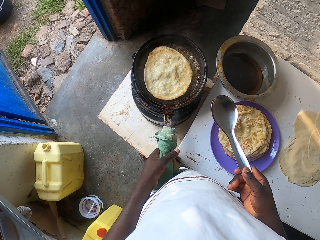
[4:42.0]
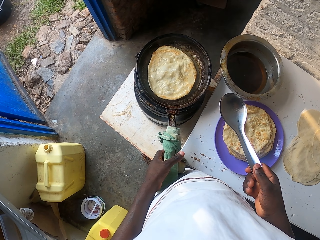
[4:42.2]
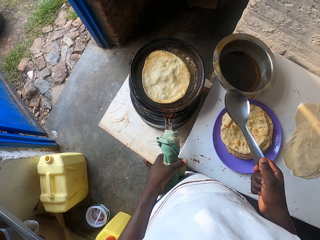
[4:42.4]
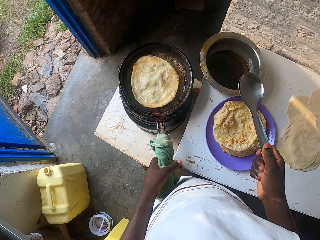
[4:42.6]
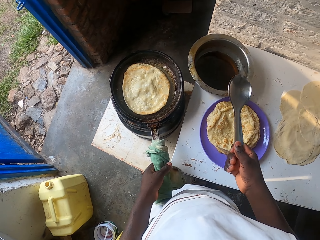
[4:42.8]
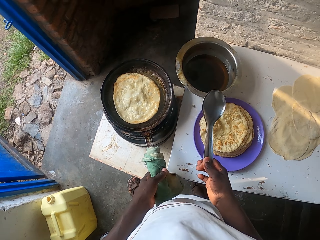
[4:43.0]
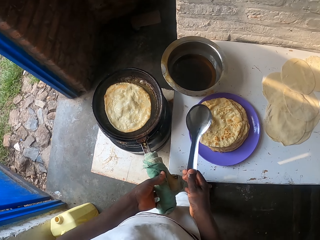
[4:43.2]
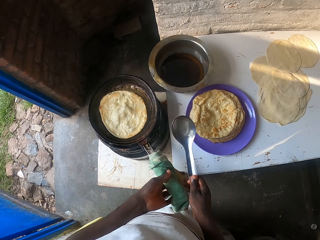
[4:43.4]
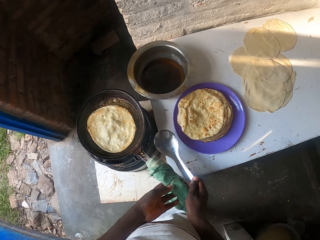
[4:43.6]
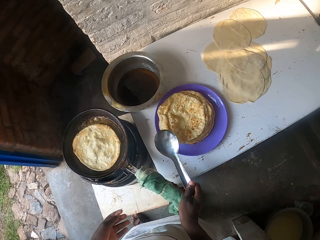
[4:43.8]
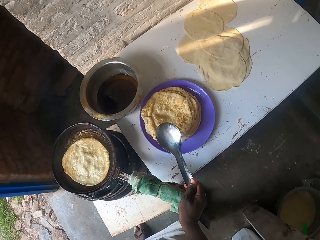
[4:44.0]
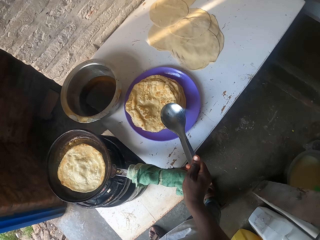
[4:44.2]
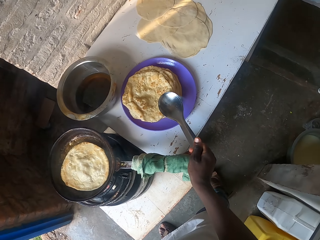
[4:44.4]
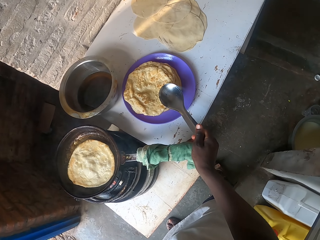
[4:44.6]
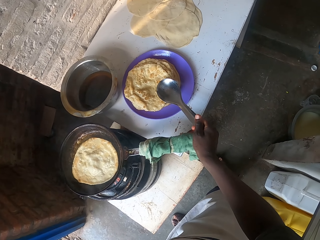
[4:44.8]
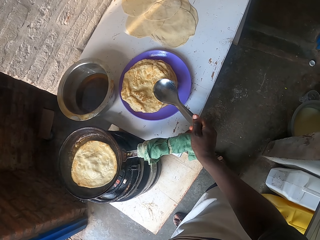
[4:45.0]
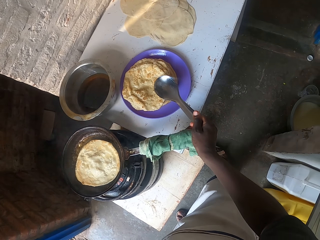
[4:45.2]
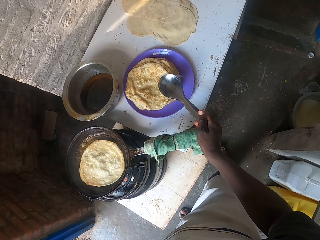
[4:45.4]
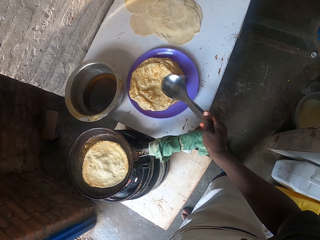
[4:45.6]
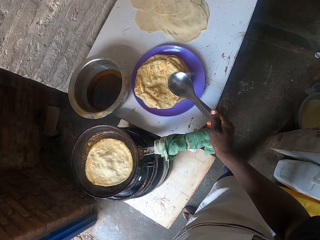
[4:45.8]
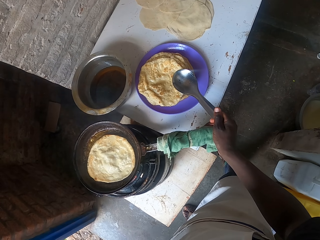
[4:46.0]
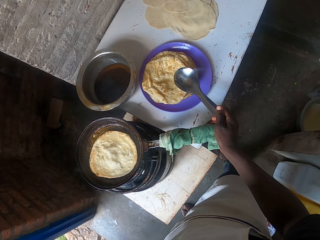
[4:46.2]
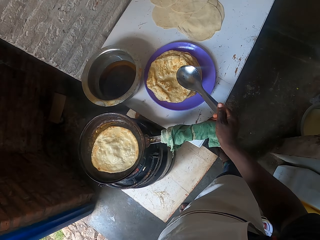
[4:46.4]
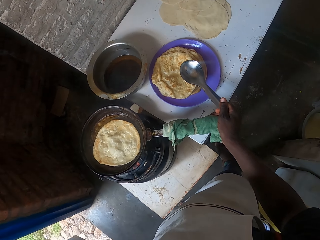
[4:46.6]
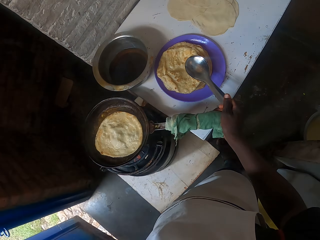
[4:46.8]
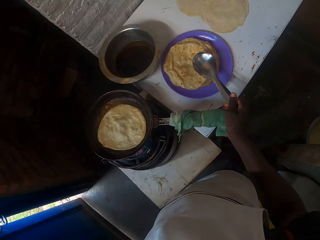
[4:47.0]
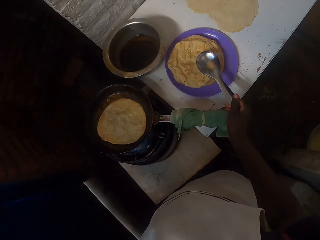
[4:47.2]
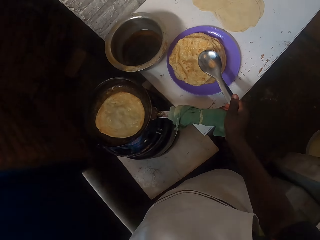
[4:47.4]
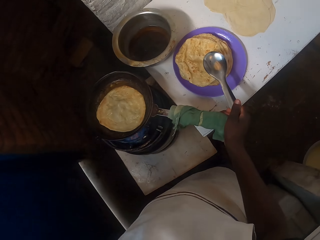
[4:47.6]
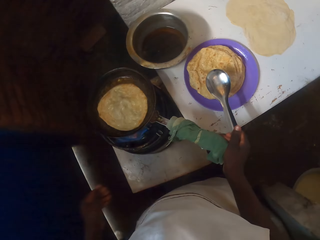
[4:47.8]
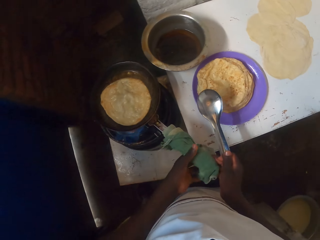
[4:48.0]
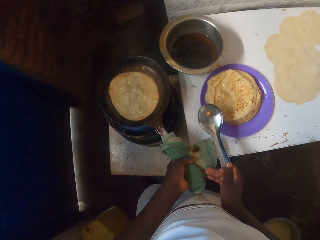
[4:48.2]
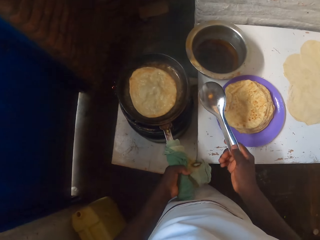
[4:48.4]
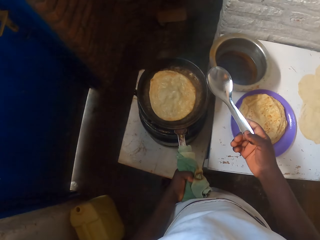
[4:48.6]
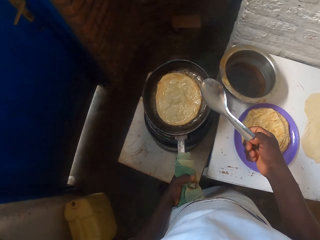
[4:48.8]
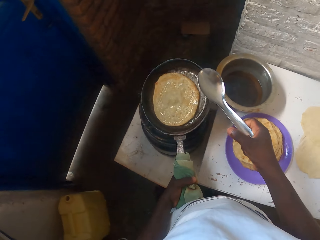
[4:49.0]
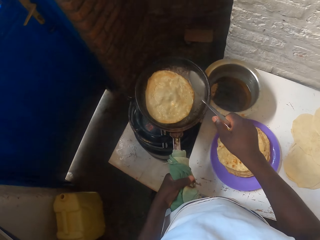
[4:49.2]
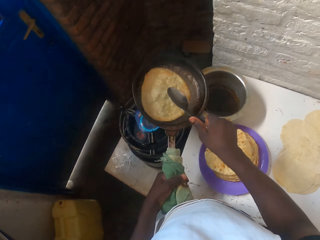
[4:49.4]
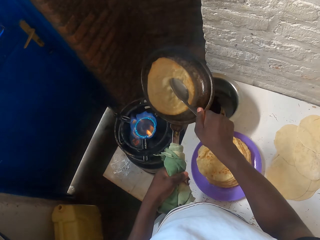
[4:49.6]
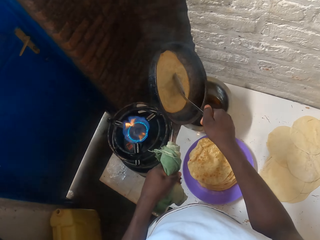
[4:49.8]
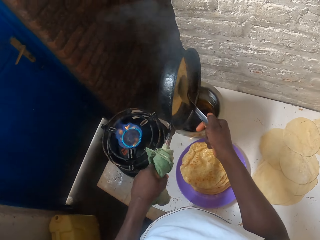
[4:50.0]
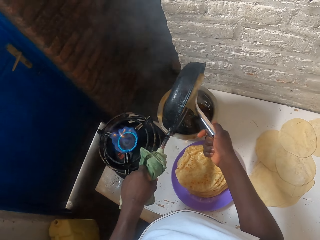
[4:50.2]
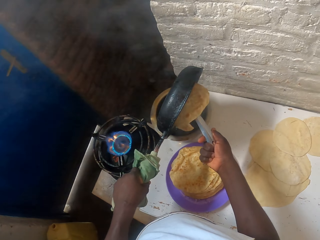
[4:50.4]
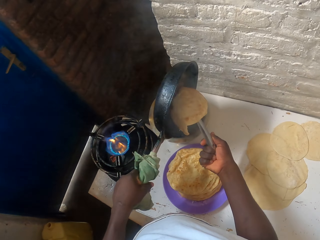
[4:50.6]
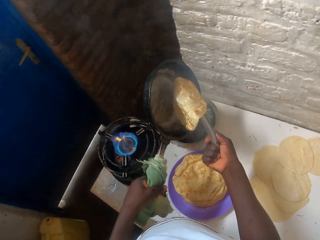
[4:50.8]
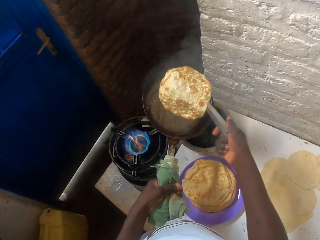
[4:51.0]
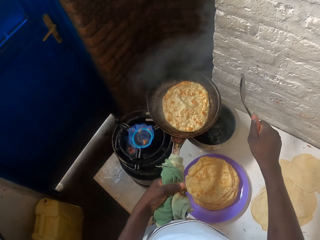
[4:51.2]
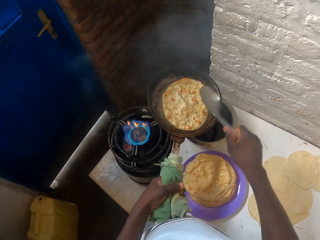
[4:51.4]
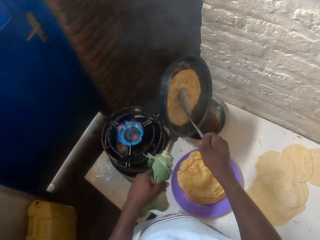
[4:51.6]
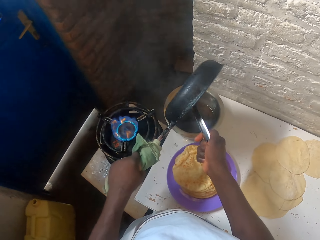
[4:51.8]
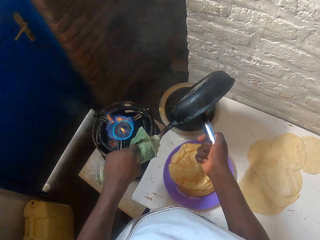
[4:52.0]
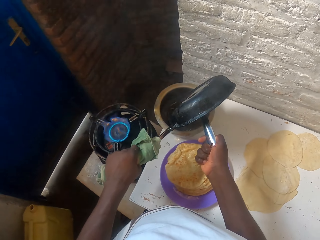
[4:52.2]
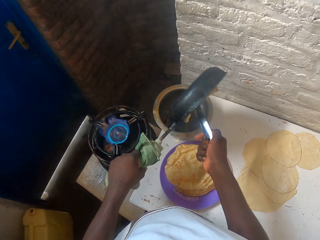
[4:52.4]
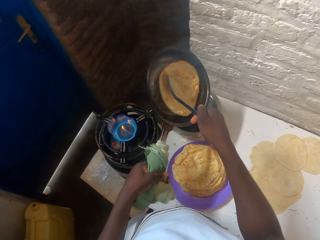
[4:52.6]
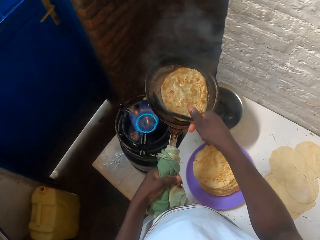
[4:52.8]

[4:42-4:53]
The camera wearer shakes the pan. They raise the hand. They close the door with the left hand. They close the door. They drain extra oil on the frying pan into a cooking pot. They turn the rolled unleavened bread.

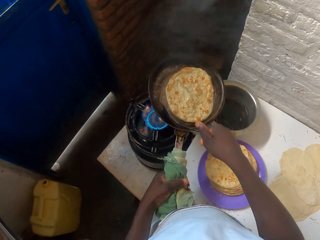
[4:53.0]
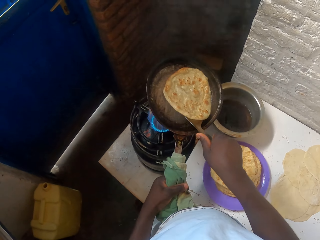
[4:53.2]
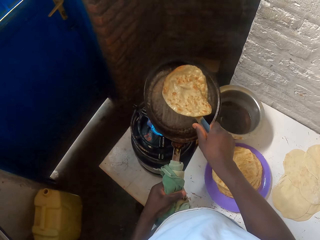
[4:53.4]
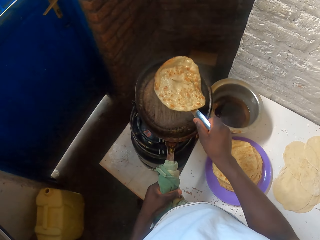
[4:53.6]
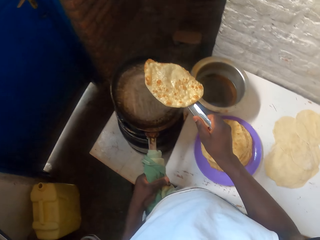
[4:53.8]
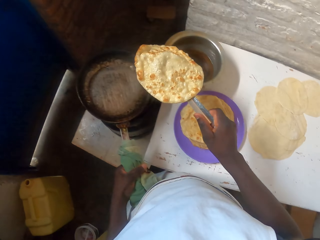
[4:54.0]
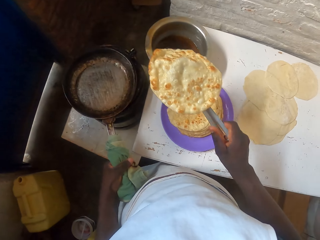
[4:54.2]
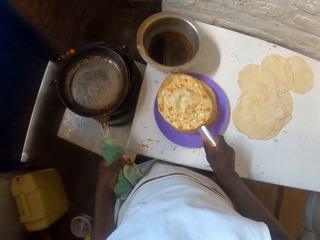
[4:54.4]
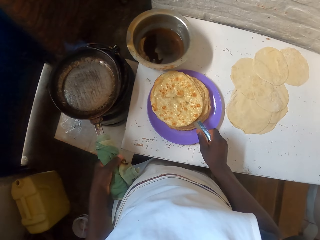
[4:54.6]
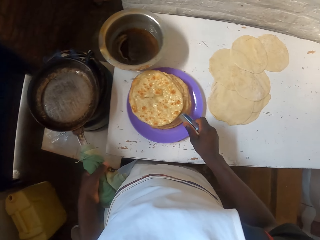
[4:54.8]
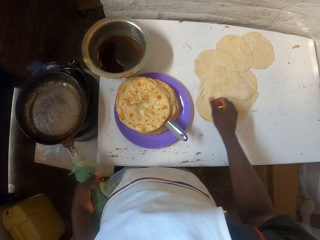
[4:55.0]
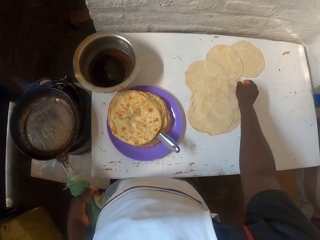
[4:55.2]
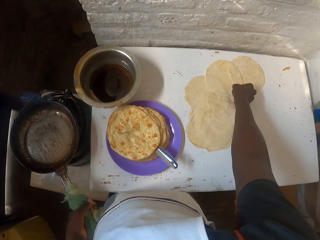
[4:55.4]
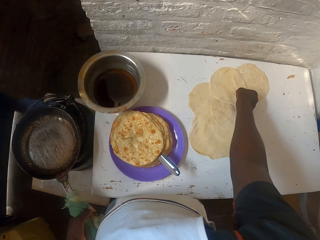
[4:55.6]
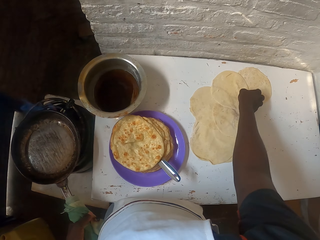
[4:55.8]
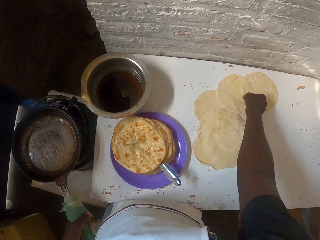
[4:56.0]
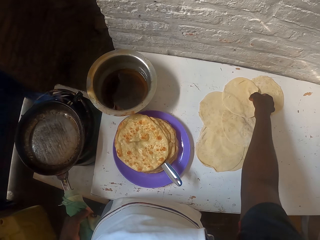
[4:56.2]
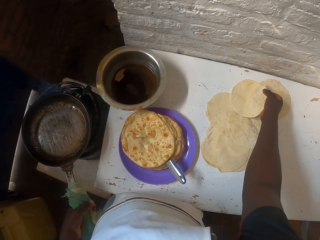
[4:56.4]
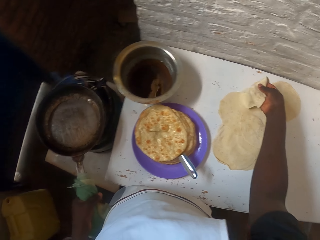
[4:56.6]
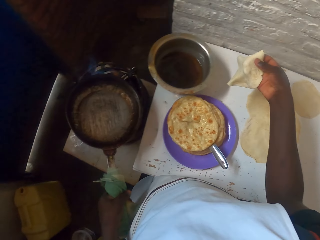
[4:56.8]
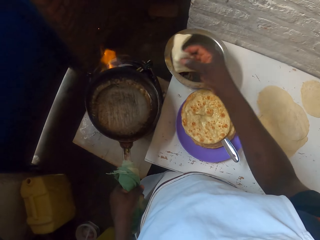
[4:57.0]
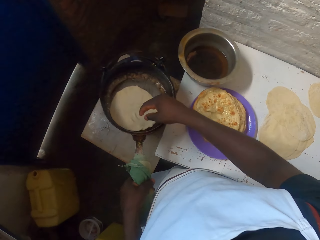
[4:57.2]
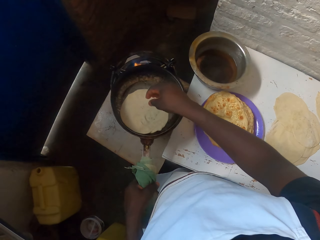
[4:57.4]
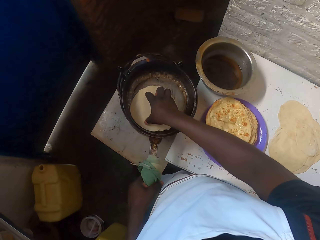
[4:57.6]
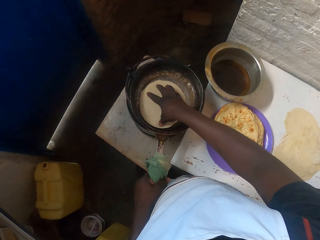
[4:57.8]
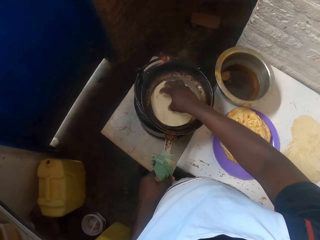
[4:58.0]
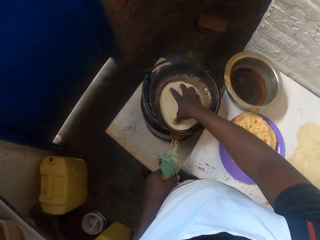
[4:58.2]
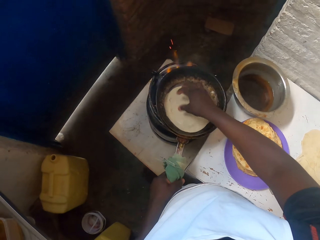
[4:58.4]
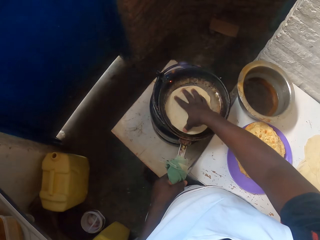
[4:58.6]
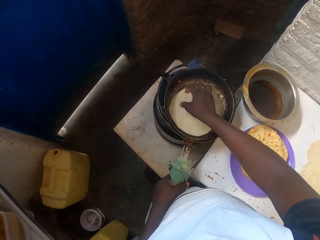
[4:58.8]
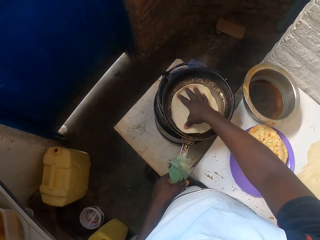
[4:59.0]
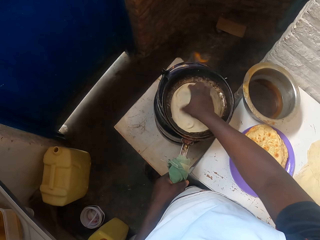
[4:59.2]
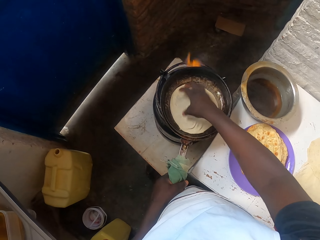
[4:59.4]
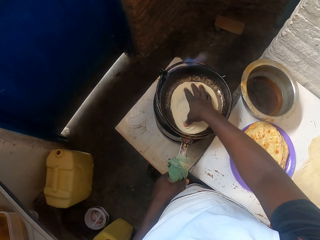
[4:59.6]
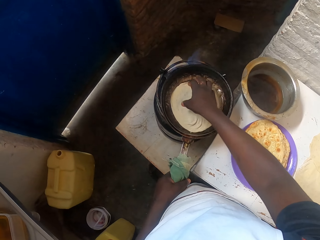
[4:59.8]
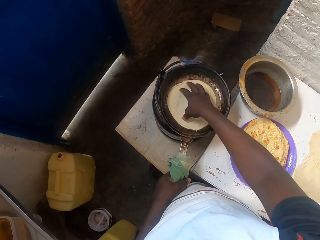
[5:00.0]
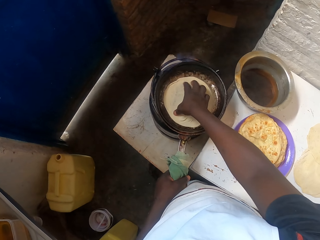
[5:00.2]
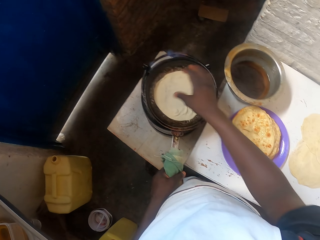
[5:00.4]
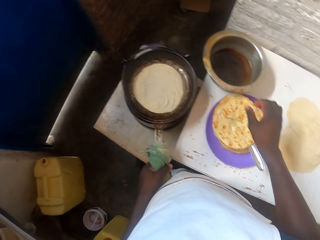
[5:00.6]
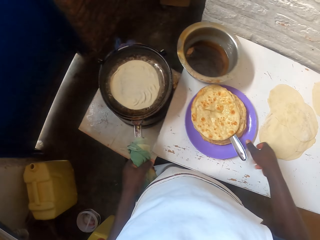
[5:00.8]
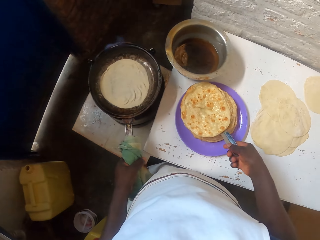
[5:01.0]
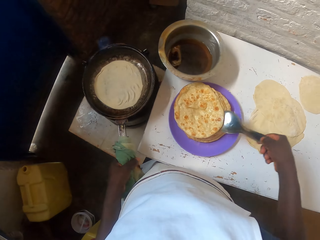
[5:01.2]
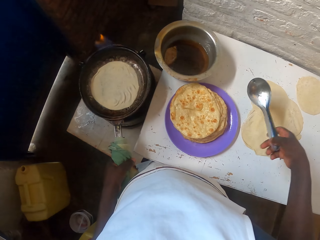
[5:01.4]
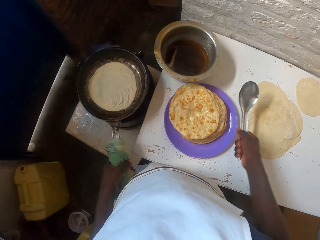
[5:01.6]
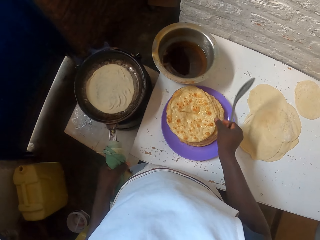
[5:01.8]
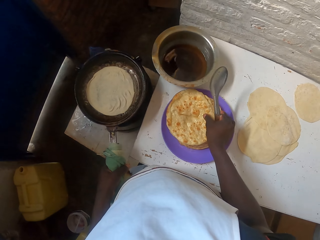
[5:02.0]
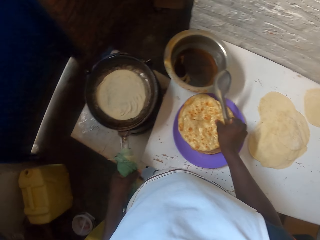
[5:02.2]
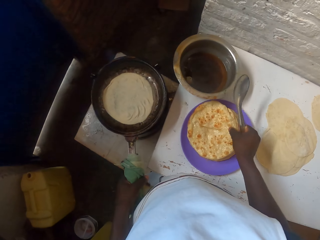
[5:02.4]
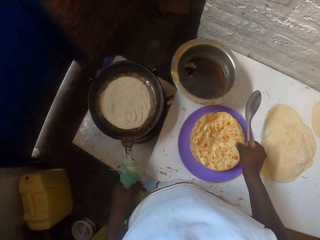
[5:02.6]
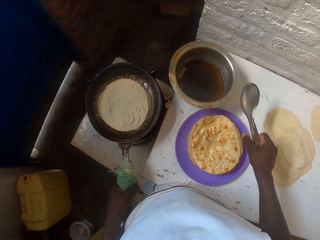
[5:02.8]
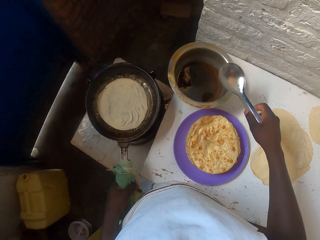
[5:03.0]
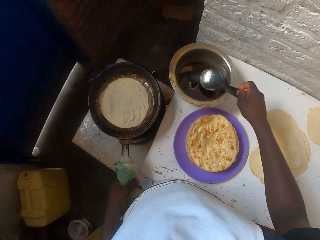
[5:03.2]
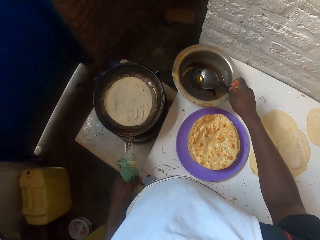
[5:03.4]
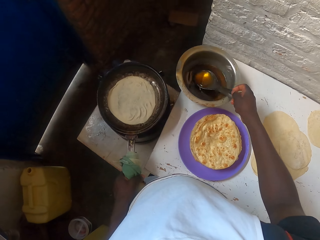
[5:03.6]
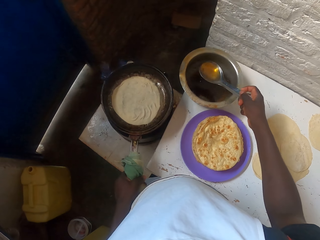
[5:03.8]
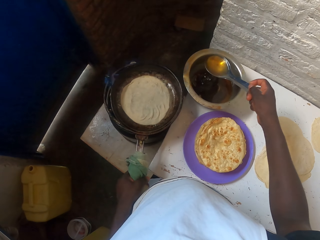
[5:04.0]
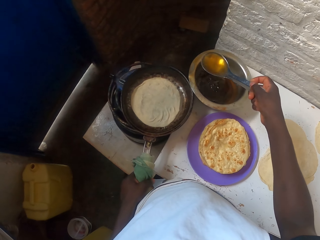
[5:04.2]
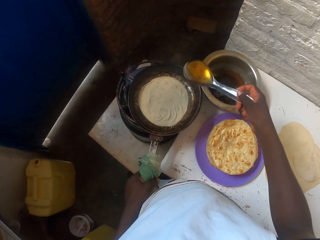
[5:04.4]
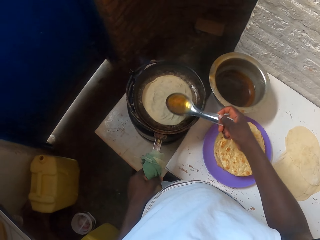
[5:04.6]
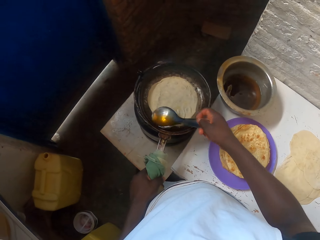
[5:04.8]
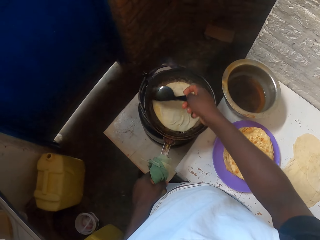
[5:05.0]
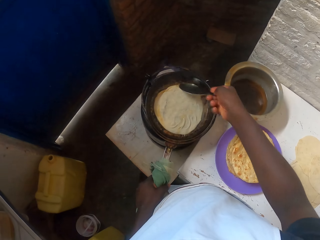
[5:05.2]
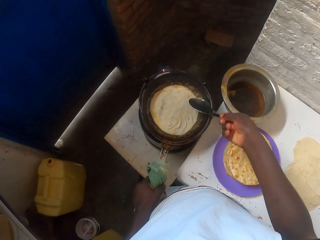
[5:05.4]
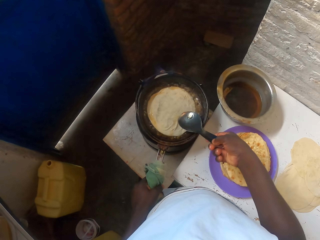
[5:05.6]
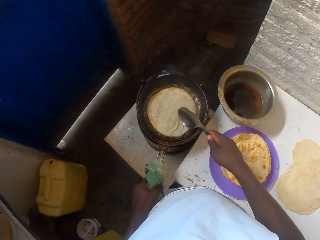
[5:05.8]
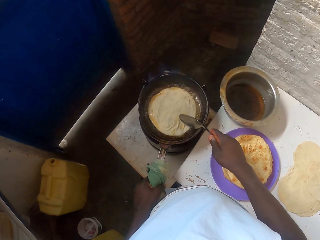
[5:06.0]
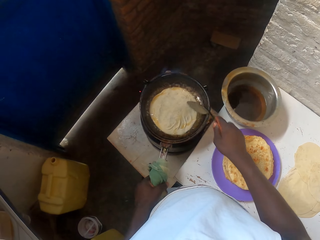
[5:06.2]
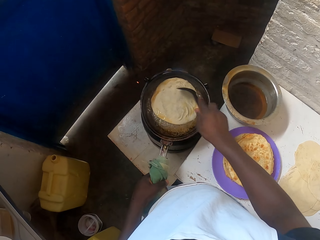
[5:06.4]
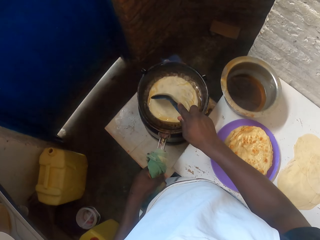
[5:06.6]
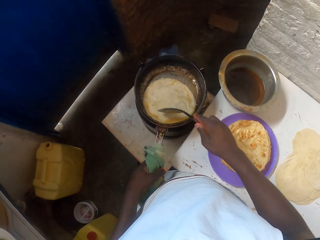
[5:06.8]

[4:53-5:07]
The camera wearer places a tortilla on top of other tortillas on a plate. They place a rolled dough on a frying pan. They pick the rolled dough. They rotate the dough on the frying pan. They stir the rolled unleavened bread. They fry a tortilla. They pick the serving spoon. They scoop the oil from a cooking pot and pour the oil on the pan.
